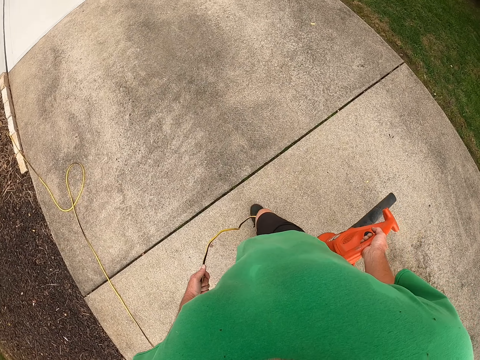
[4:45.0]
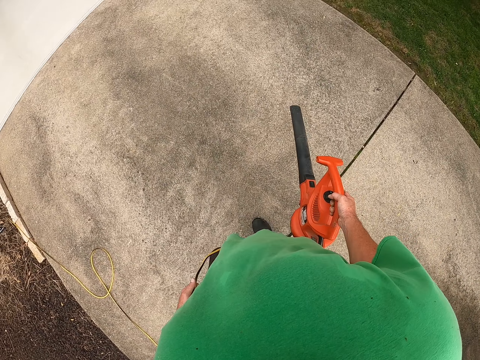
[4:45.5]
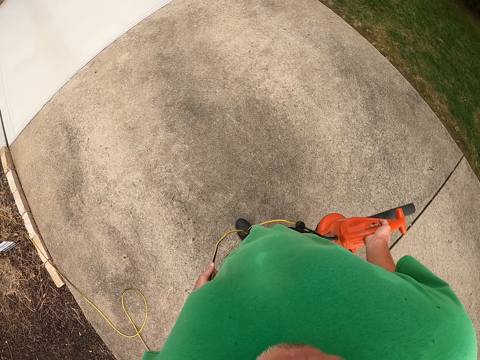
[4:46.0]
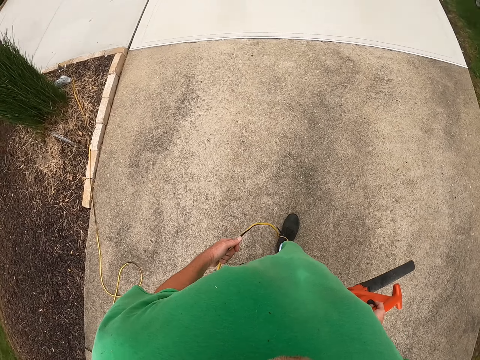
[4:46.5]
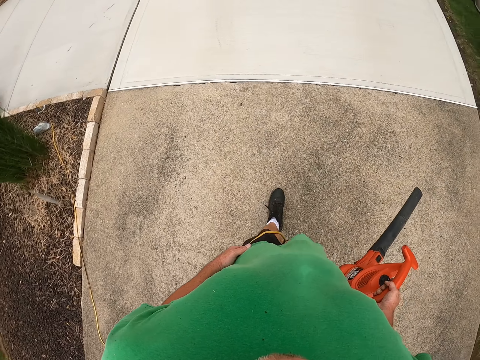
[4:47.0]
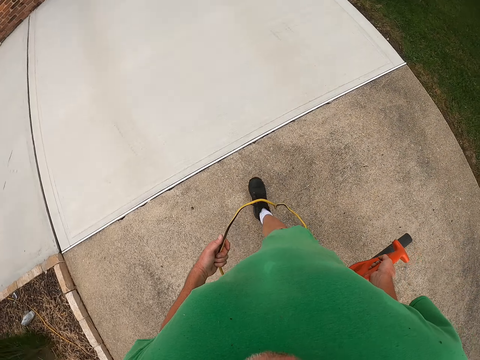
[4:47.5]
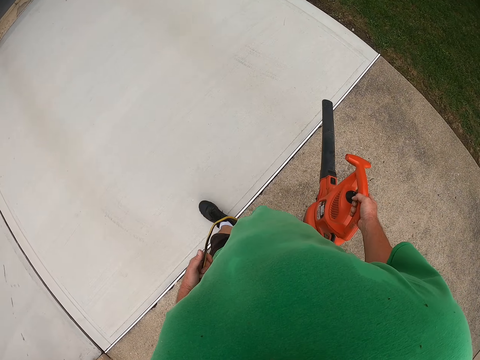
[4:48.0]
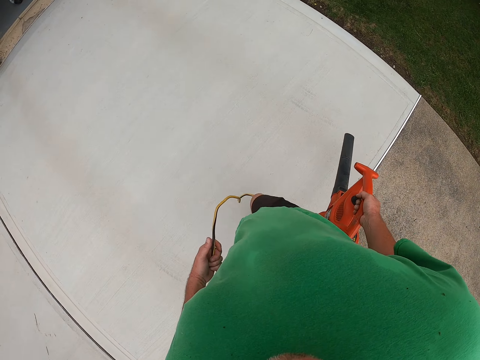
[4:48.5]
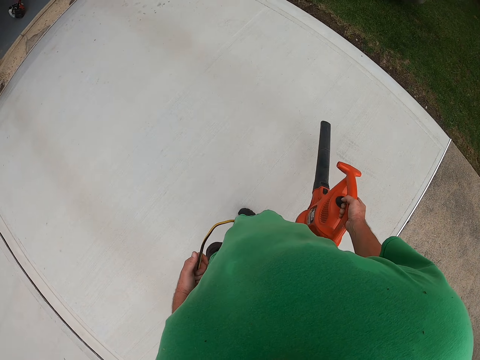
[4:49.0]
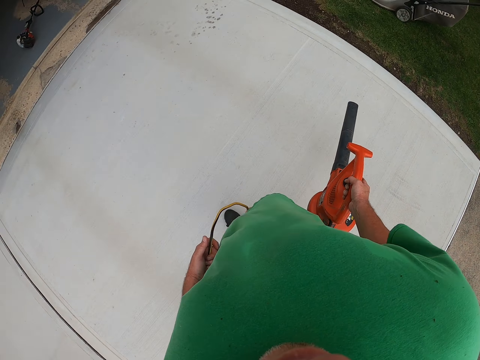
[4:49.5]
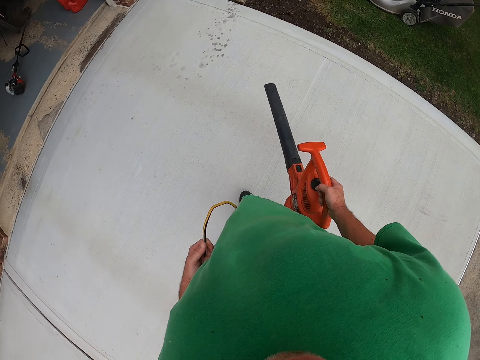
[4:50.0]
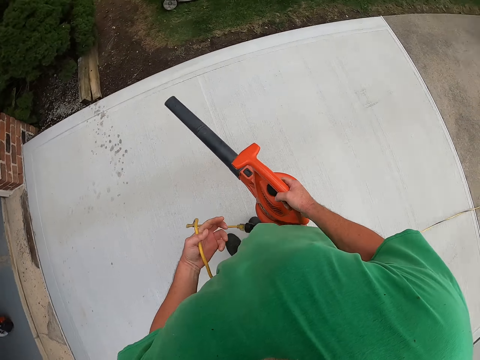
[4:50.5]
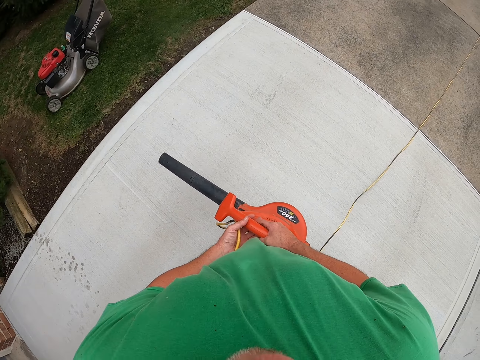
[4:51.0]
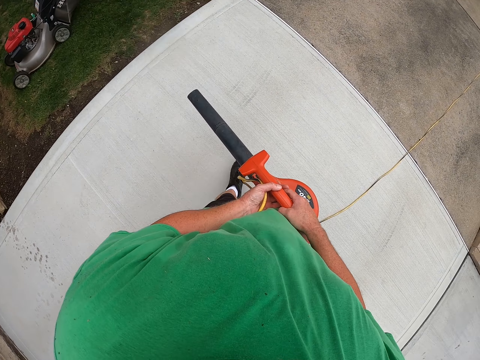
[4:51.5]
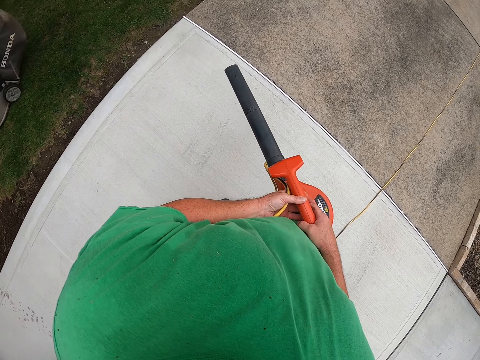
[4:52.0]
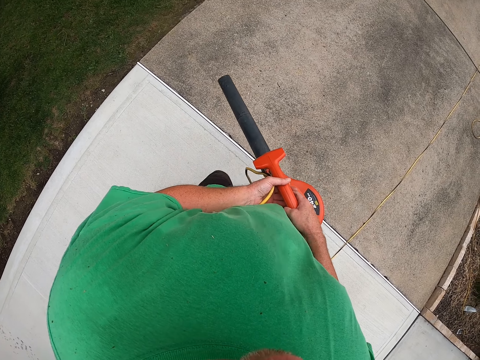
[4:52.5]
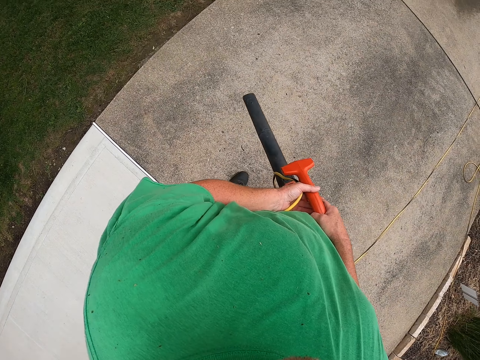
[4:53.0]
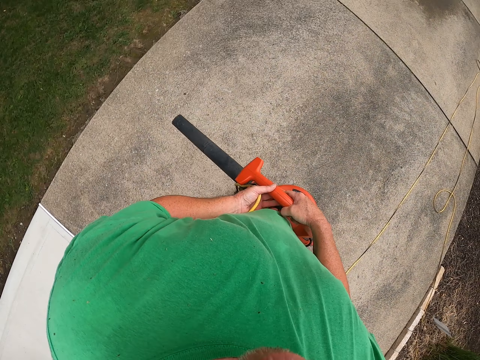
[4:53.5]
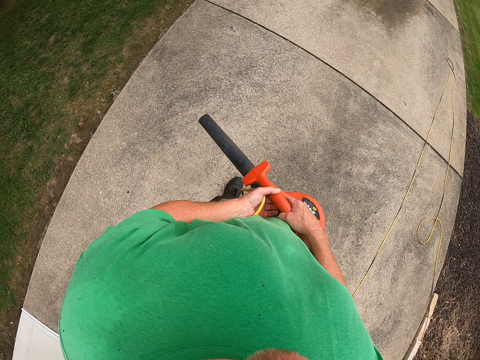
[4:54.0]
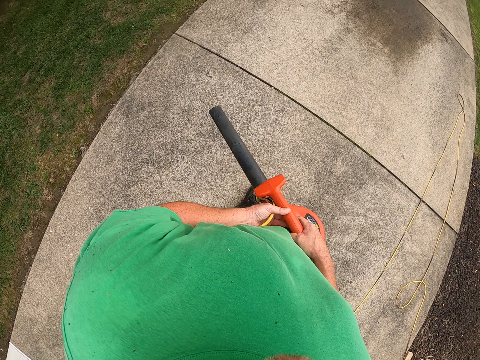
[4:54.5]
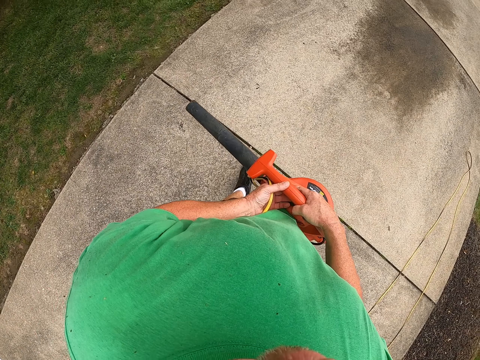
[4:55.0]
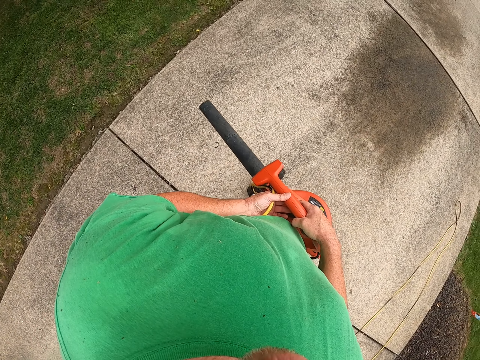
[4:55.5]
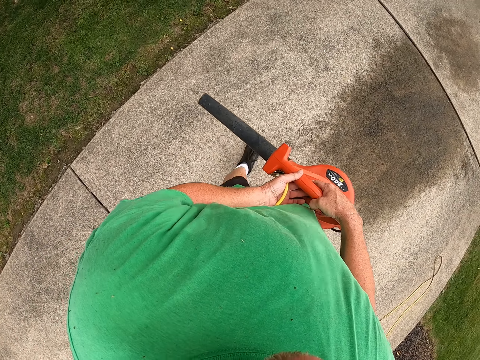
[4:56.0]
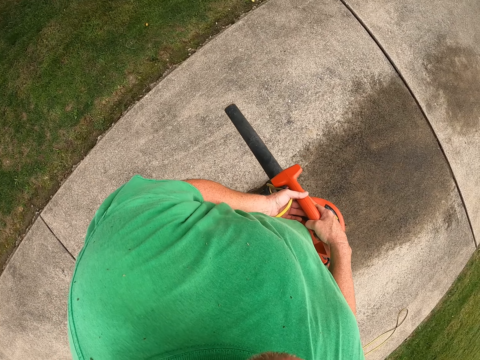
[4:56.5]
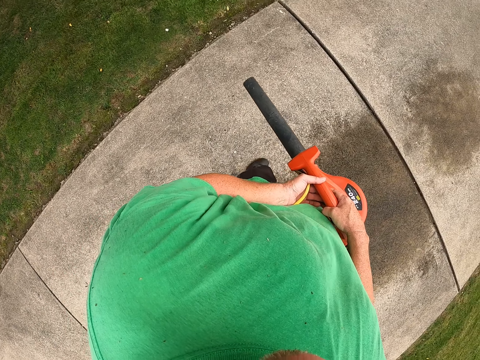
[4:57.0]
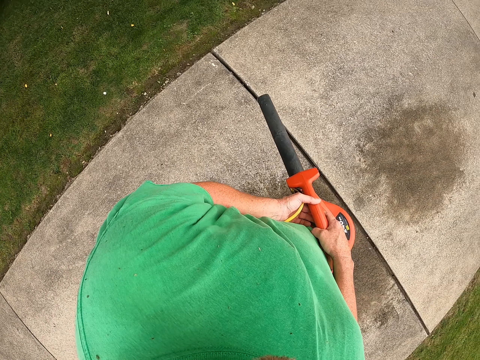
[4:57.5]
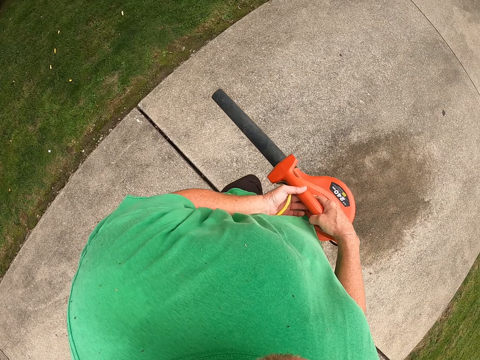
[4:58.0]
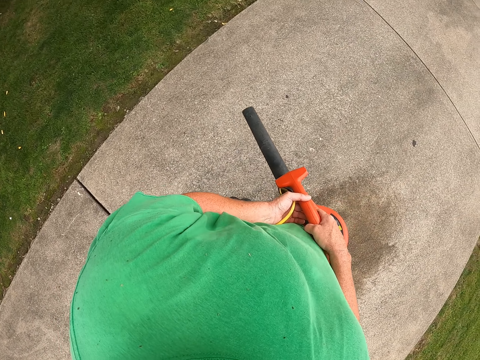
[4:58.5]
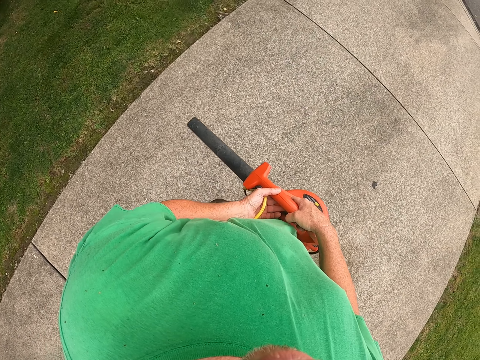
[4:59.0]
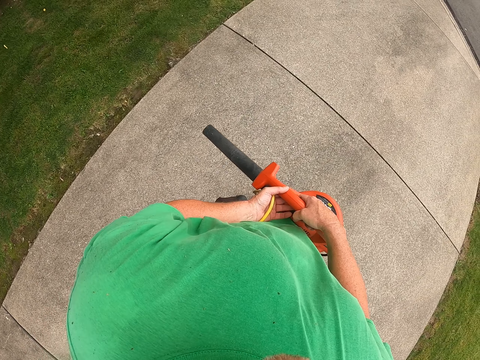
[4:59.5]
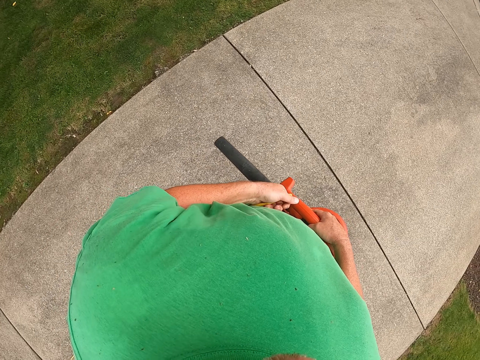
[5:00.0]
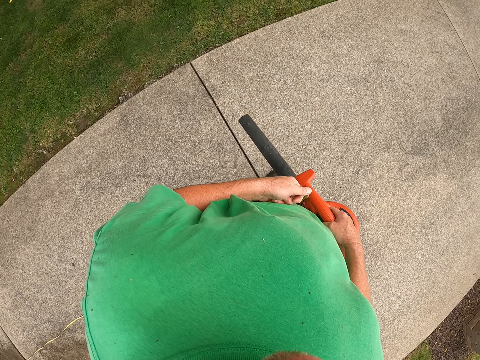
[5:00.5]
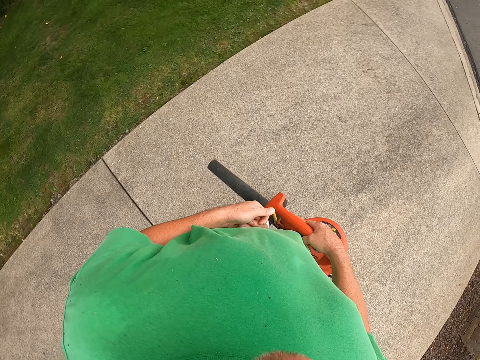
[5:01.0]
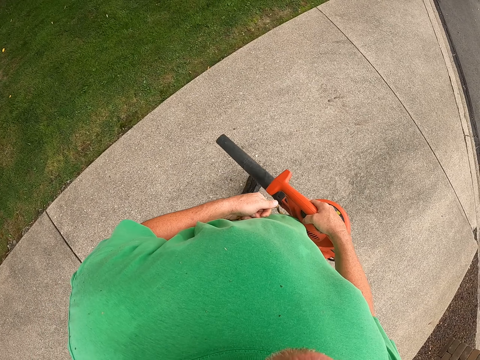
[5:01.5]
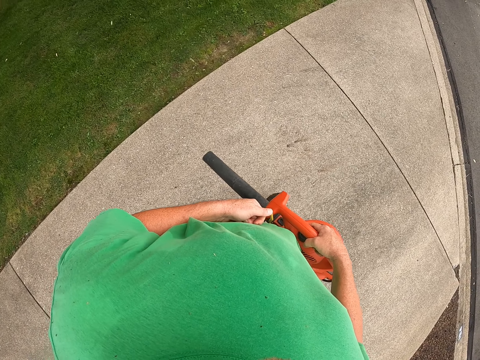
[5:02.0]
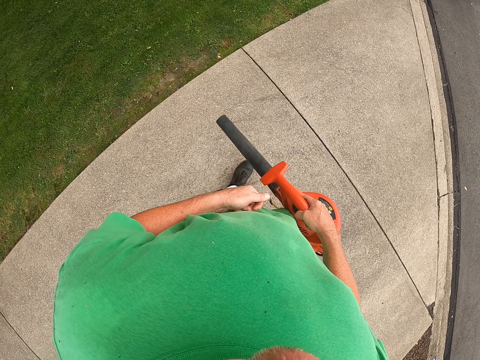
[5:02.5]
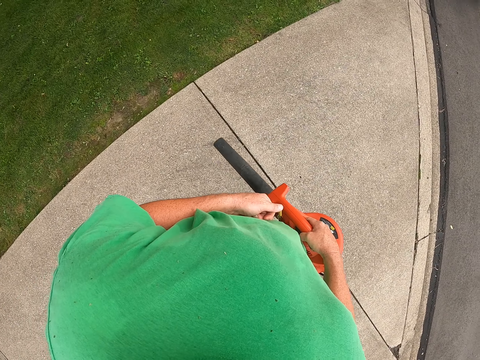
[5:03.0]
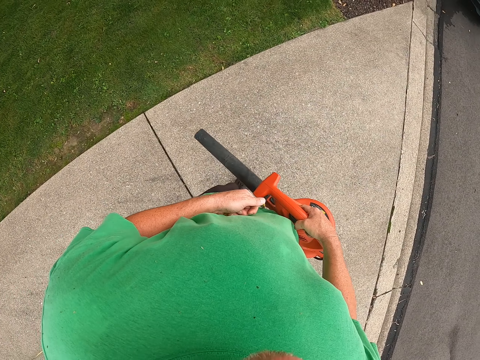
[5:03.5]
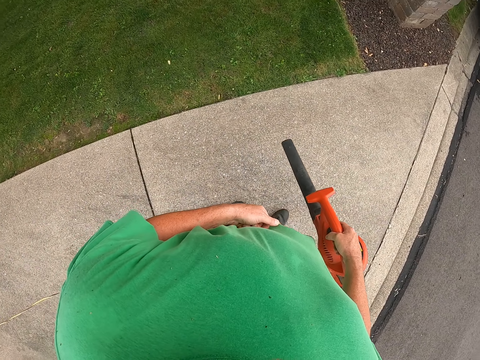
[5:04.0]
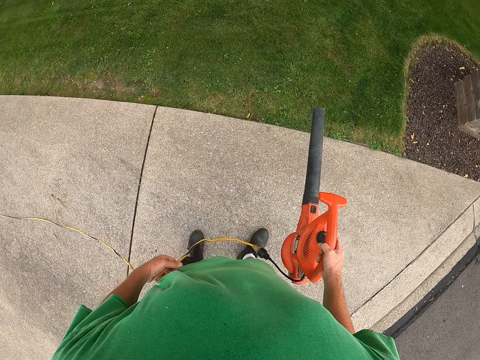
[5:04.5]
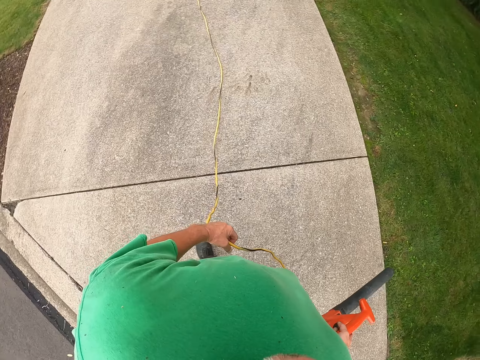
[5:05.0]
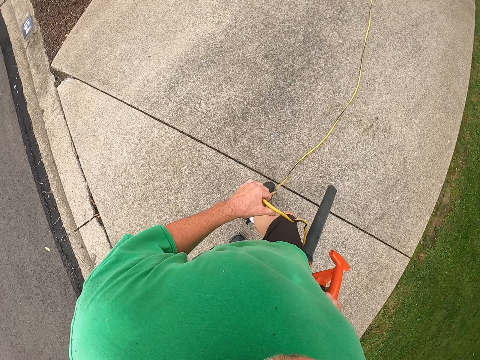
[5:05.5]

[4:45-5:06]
The camera wearer walks around. They blow dust with the dust blower or leaf blower. They hold the leaf blower with both hands.

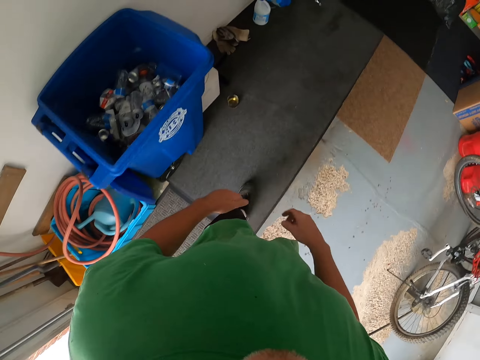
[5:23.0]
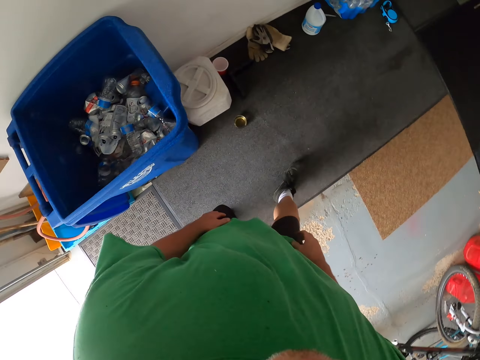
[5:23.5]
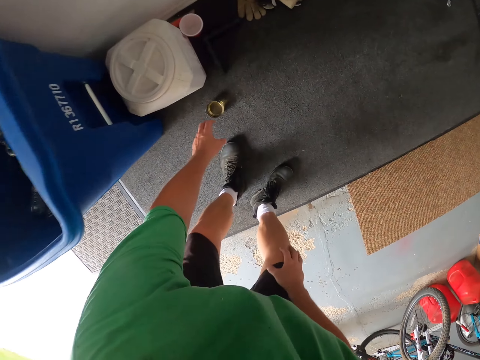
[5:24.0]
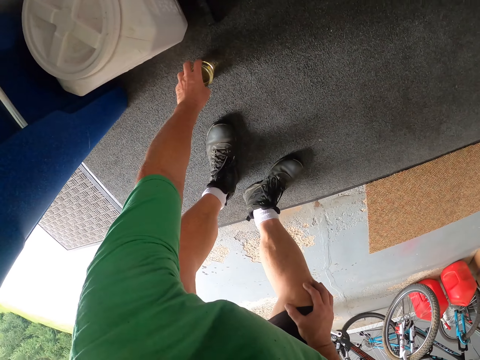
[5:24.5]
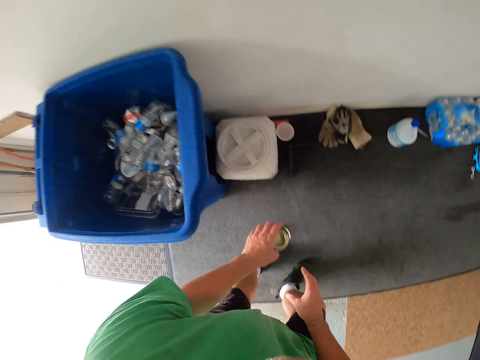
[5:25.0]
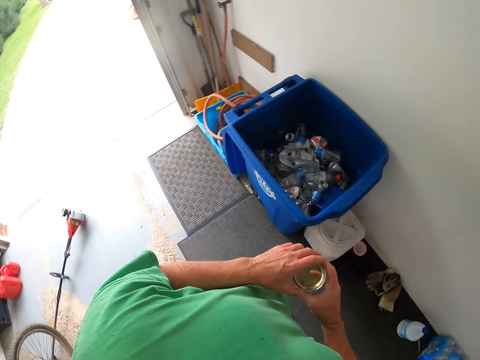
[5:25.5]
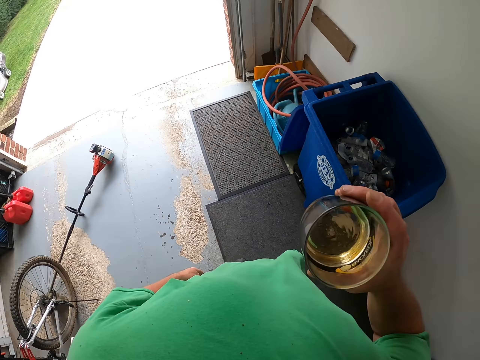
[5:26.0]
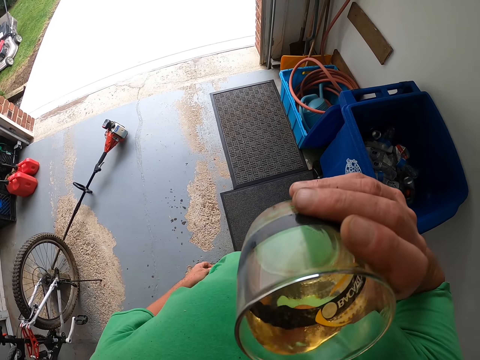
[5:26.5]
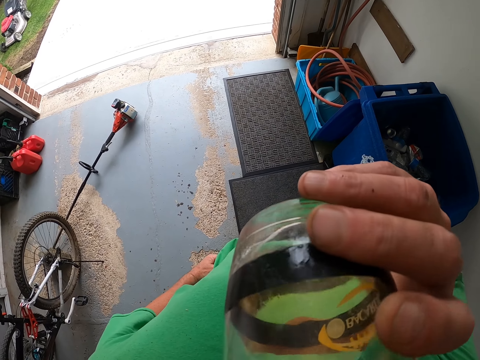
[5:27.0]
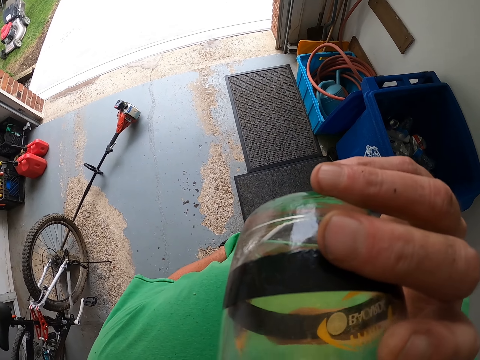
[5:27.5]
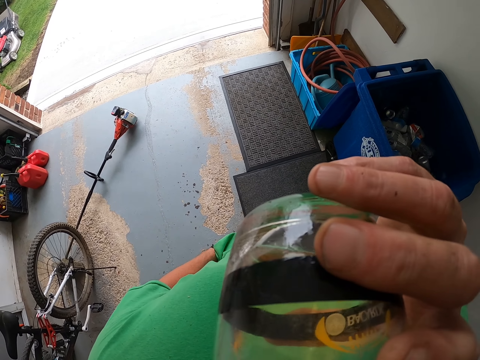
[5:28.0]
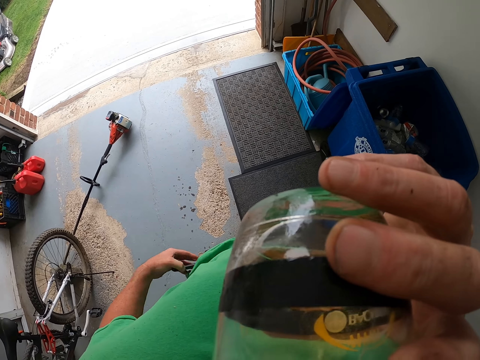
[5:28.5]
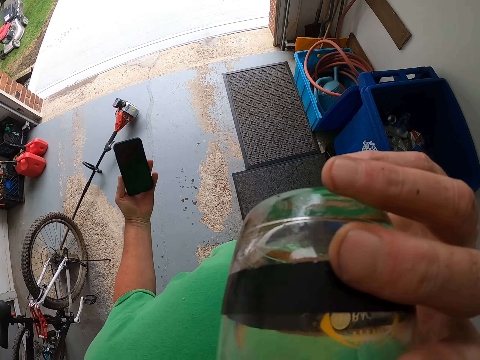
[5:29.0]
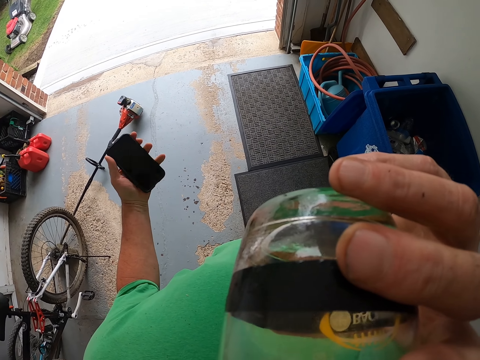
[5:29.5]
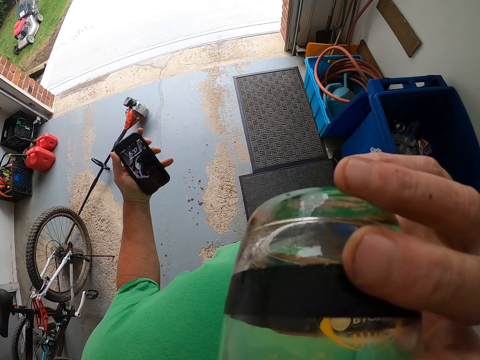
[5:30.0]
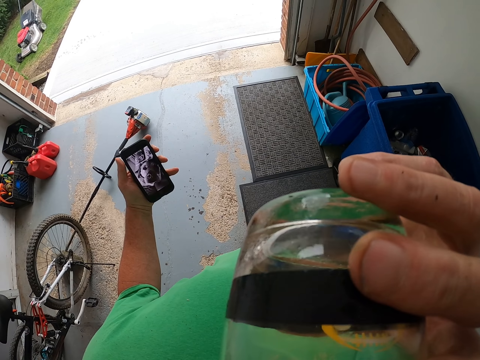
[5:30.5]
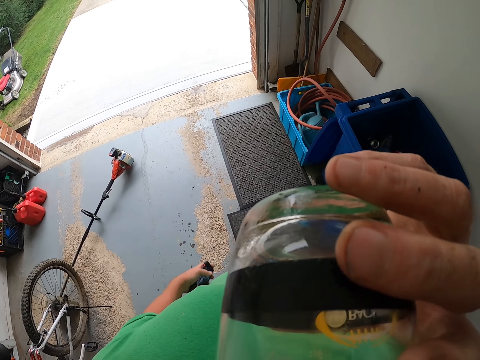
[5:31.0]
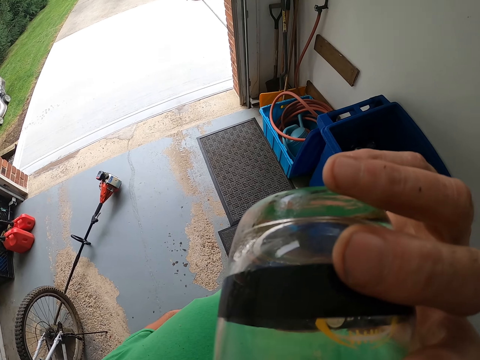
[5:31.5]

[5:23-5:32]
The camera wearer picks up a glass on the floor. They drink a drink in the glass. They insert the left hand in the pocket and pick up a phone in the pocket. They hold the phone and drink something. They press the phone. They drink something again.
